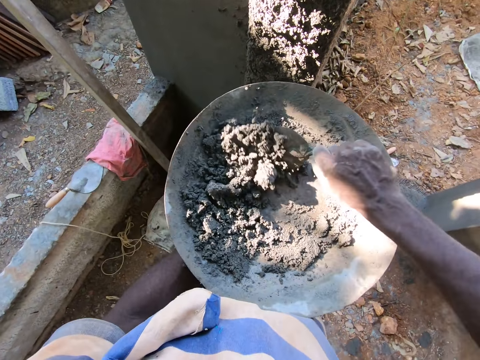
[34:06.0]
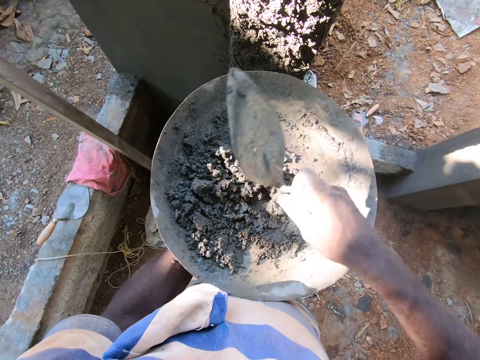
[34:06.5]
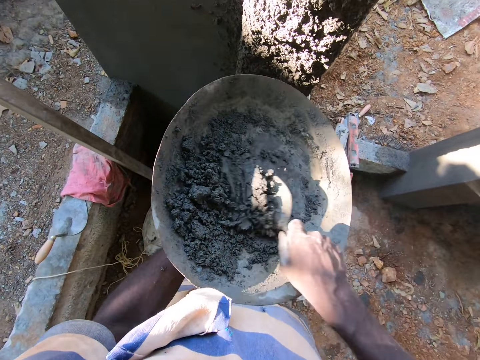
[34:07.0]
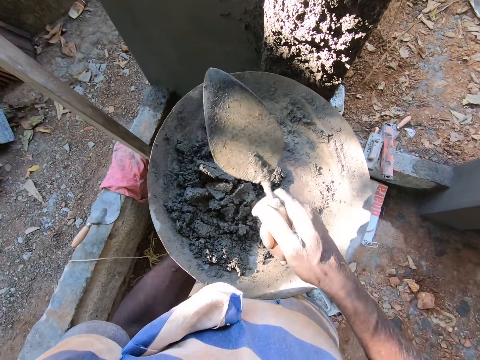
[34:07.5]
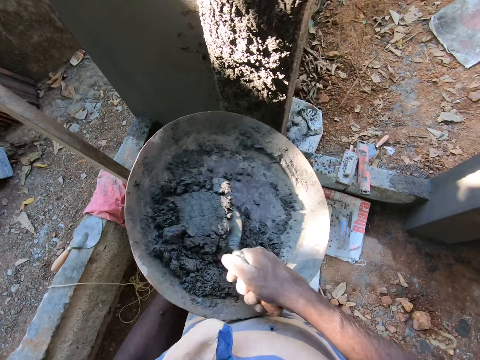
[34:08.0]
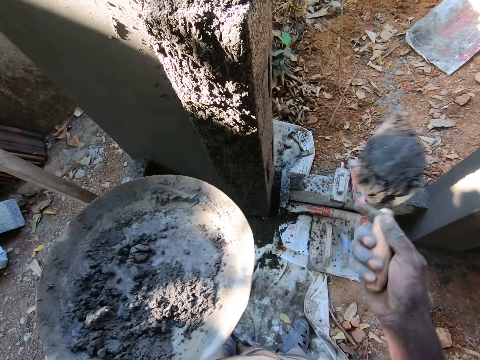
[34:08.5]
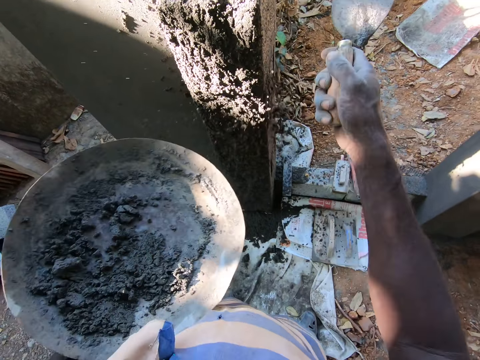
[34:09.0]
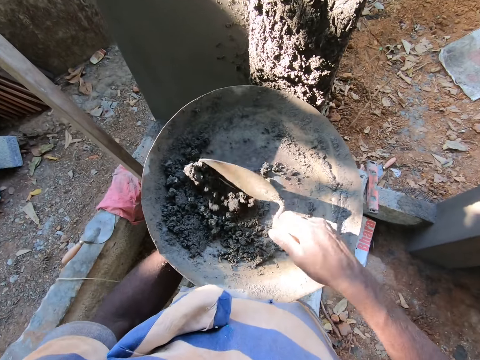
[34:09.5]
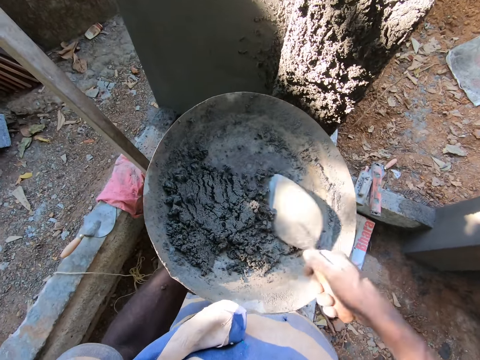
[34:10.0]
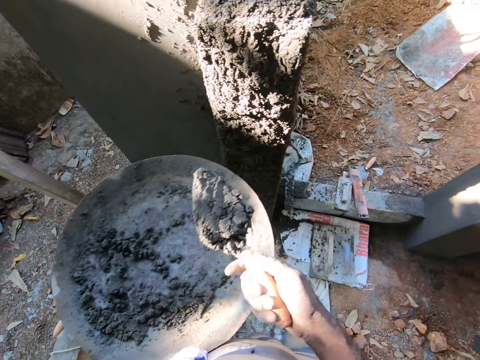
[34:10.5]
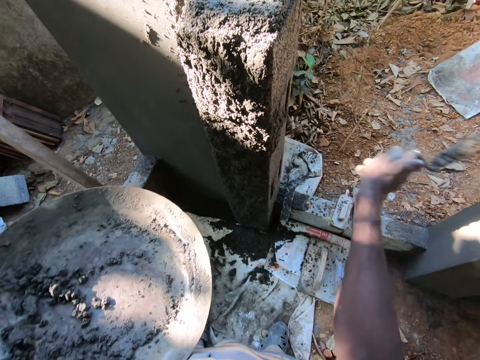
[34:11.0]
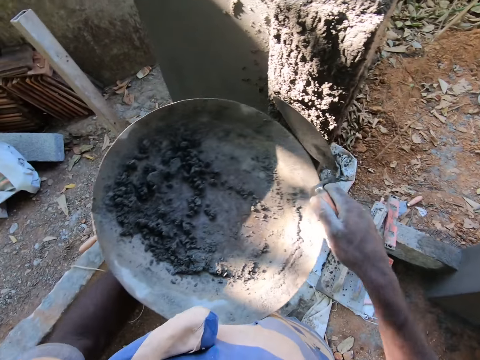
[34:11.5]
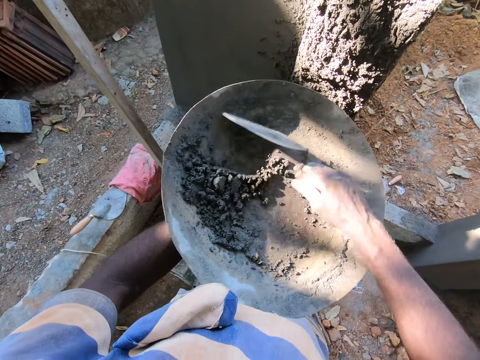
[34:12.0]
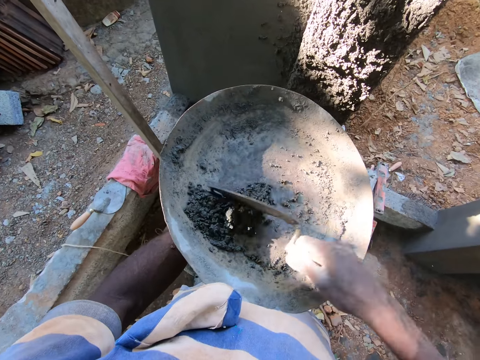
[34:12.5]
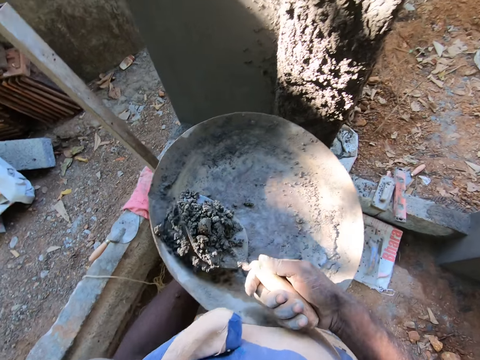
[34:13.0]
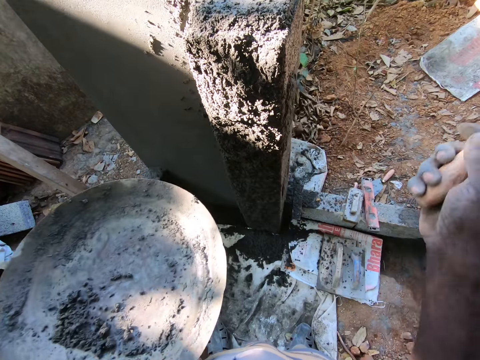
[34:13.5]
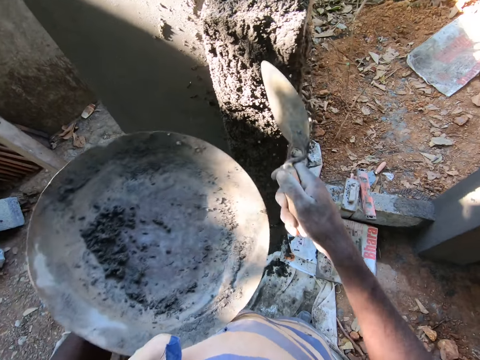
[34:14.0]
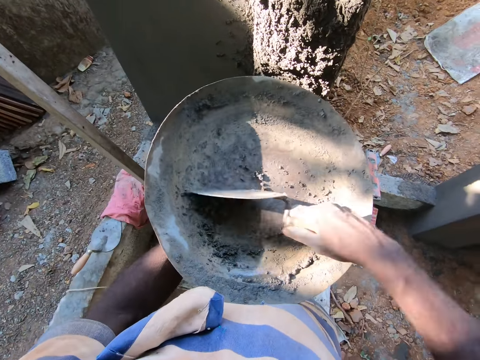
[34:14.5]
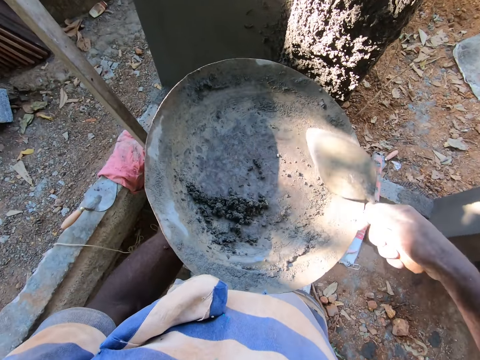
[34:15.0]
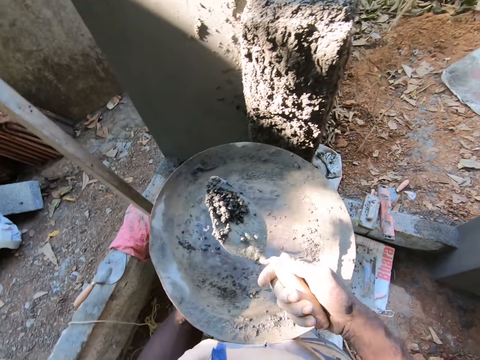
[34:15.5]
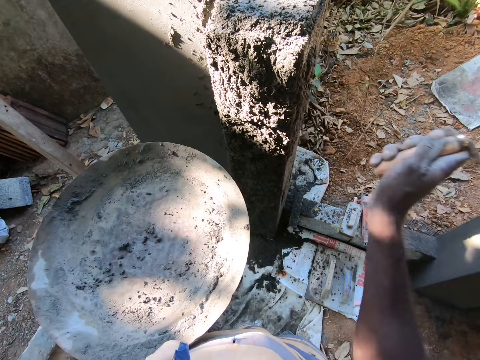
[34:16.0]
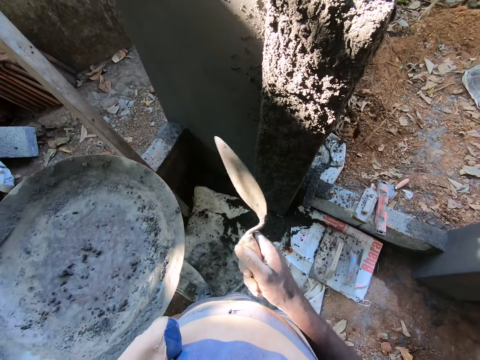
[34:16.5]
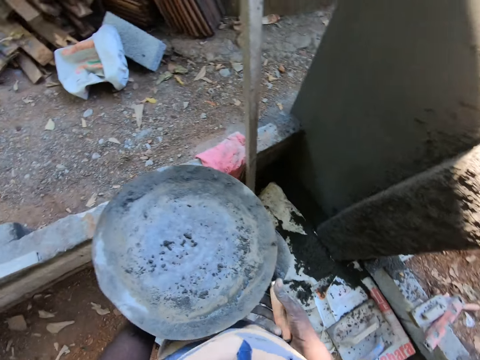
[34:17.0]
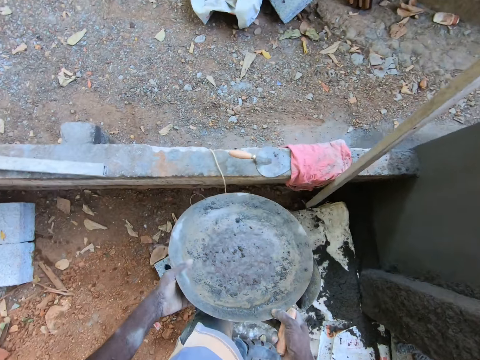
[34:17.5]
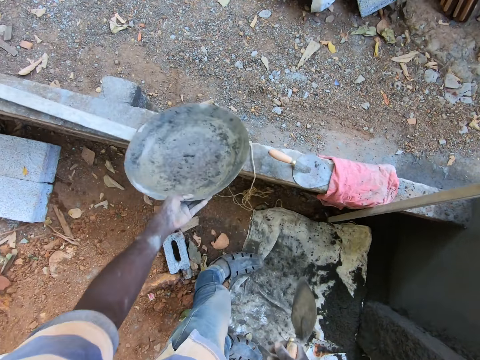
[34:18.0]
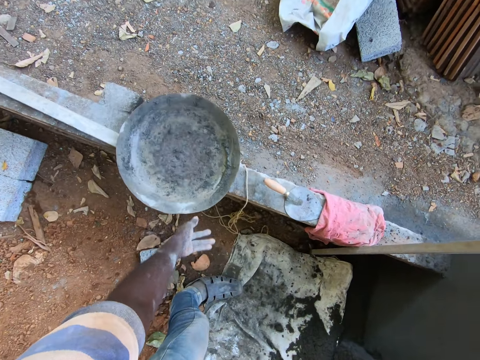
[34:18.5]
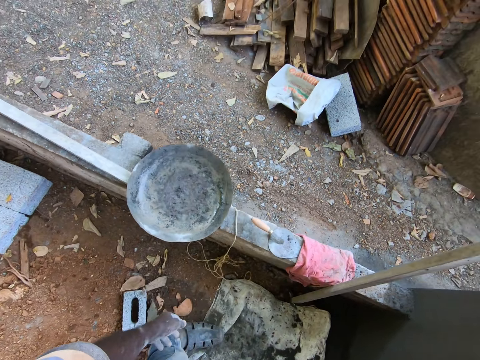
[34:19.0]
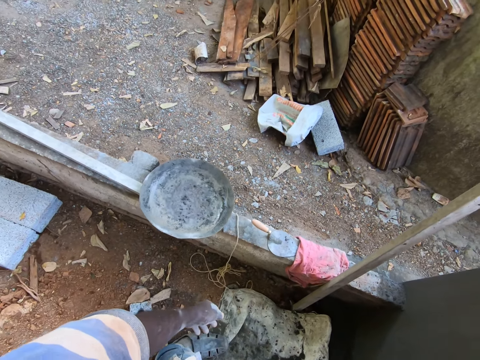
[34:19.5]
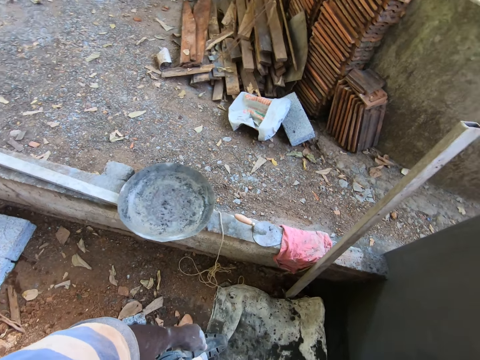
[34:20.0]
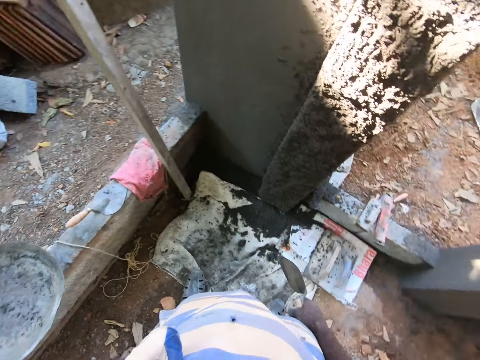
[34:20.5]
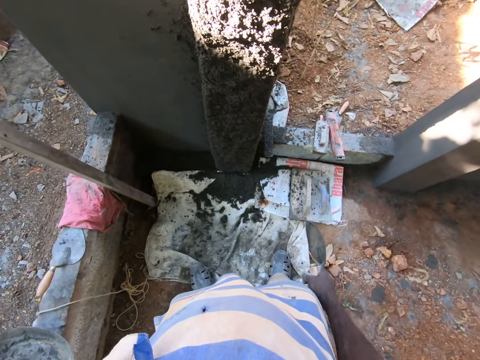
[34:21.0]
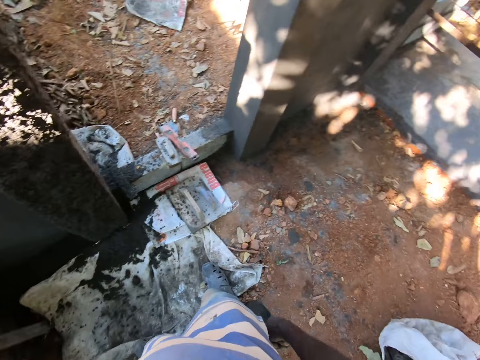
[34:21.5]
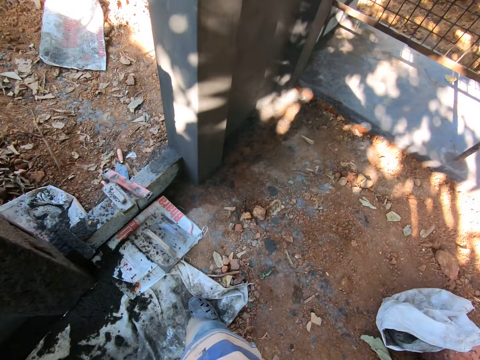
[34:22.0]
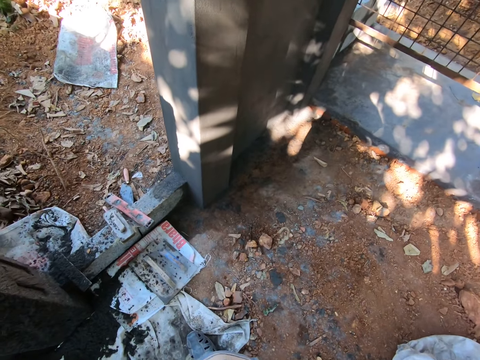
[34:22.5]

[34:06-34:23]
The camera wearer mixes the cement with a trowel, scoops the cement with the trowel, and applies the cement to the wall. He mixes the cement with the trowel, scoops the cement with the trowel, and applies the cement to the wall. He mixes the cement with the trowel, scoops the cement with the trowel, and applies the cement to the wall. He scoops the cement with the trowel and applies the cement to the wall. He holds the pan with both hands. He bends. He takes his right hand off the pan. He drops the pan on a wall frame with his left hand.

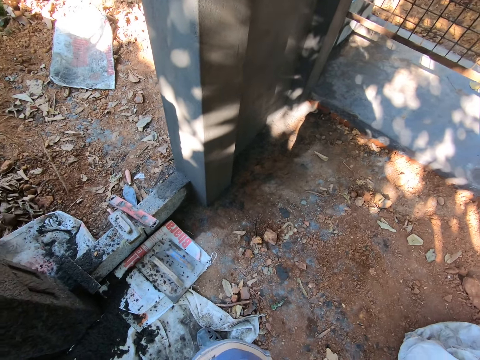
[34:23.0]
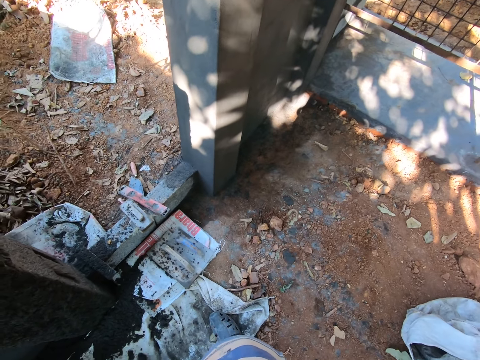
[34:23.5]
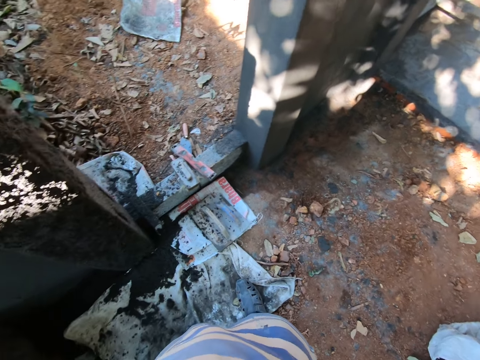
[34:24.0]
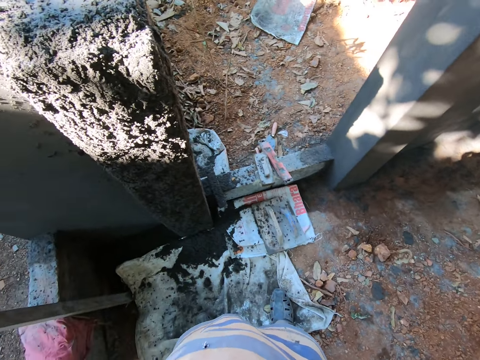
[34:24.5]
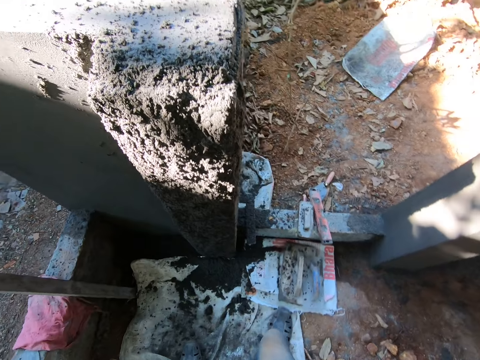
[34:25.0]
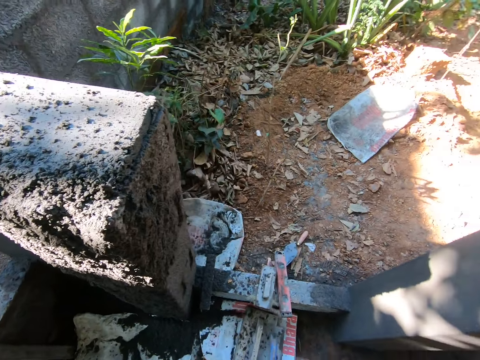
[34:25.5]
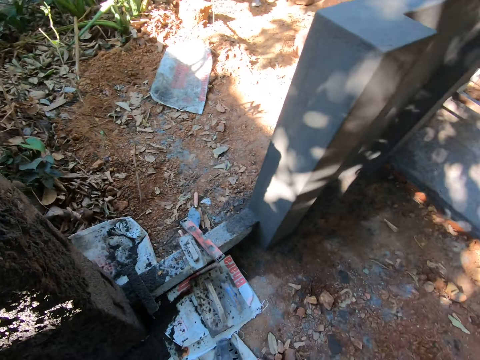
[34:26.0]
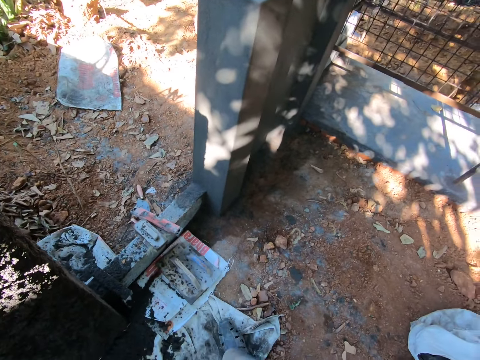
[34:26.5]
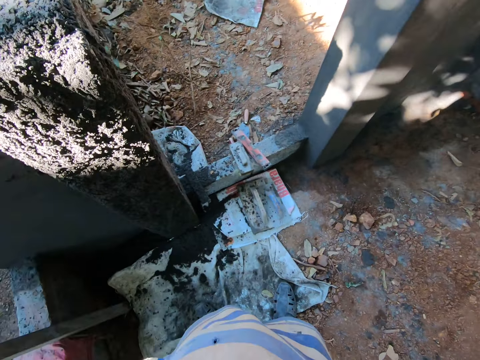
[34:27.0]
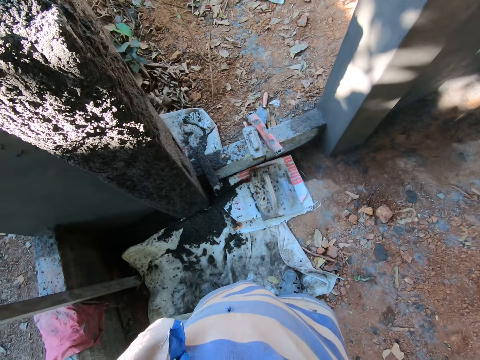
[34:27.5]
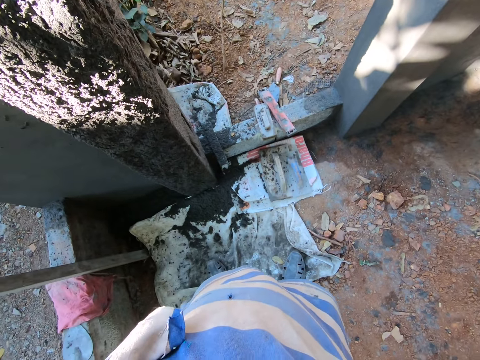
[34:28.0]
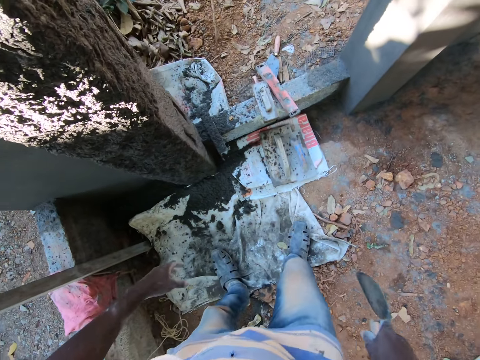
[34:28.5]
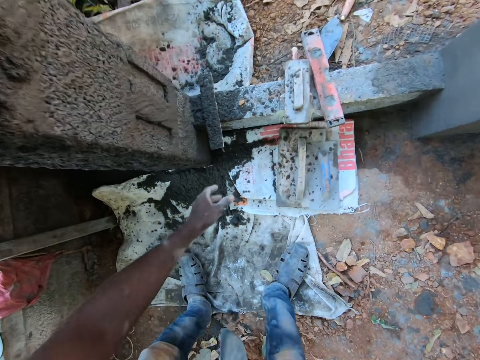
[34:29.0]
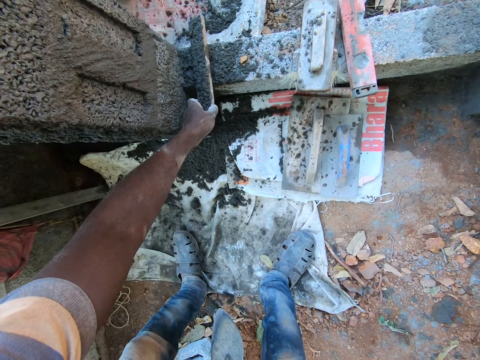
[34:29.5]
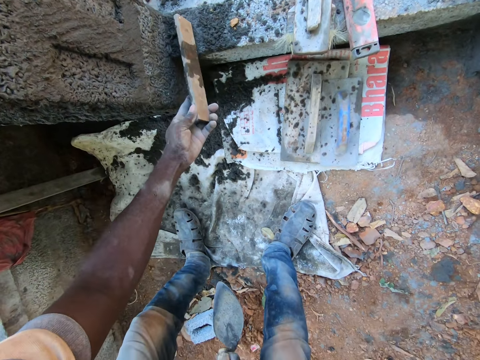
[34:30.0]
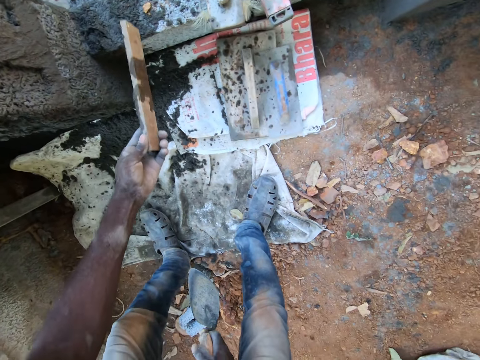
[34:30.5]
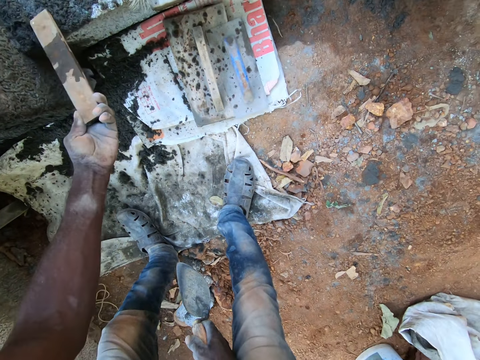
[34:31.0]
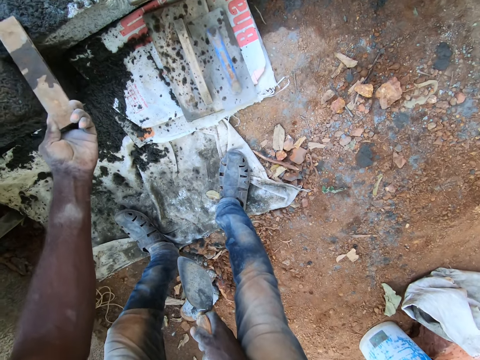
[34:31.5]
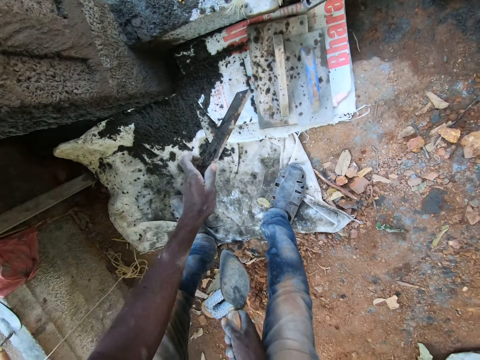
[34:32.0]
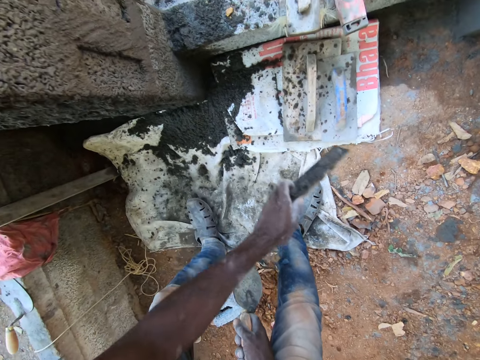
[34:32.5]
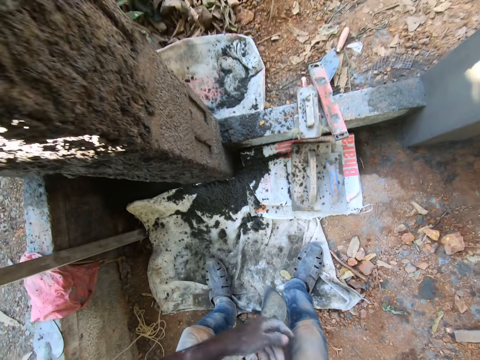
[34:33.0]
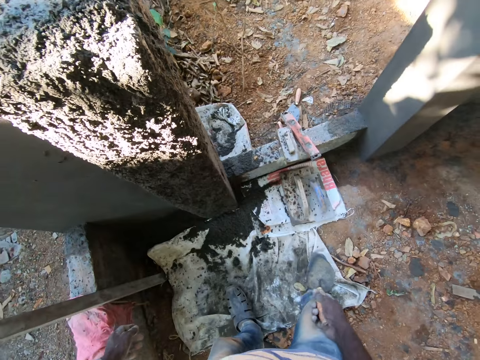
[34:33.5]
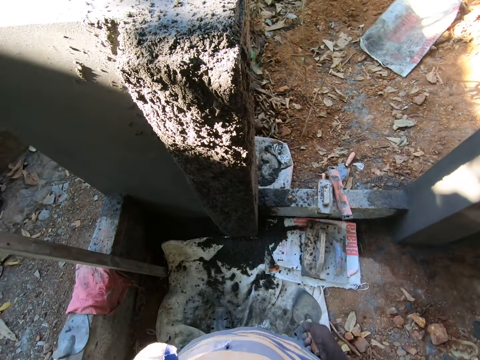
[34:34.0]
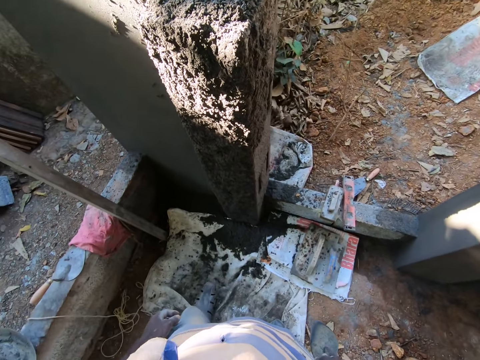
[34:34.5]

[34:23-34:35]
The camera wearer throws something on the ground. He picks up a piece of stick or wood from the door frame with his left hand. He dusts the piece of stick in his left hand on the door frame. He hits the wood against the floor. He throws the piece of stick in his left hand on the ground.
